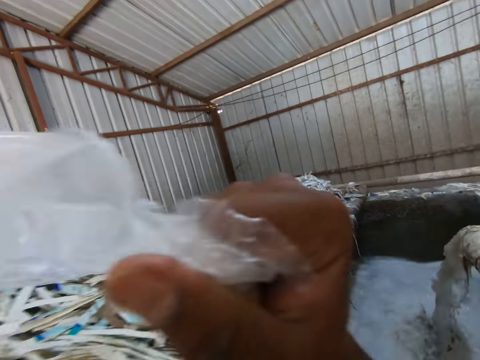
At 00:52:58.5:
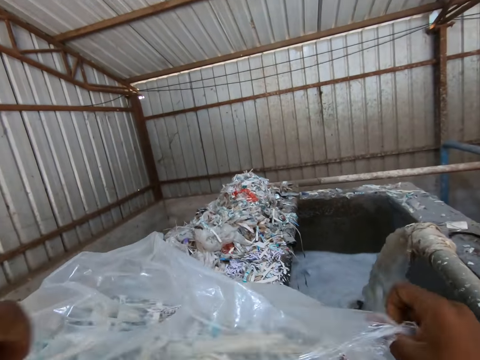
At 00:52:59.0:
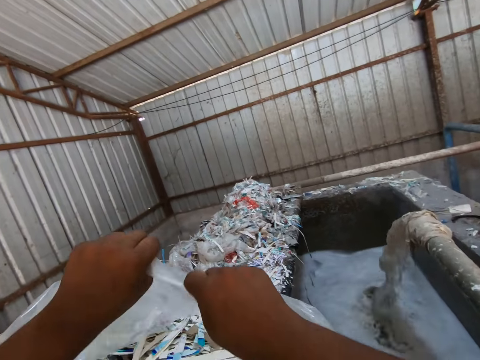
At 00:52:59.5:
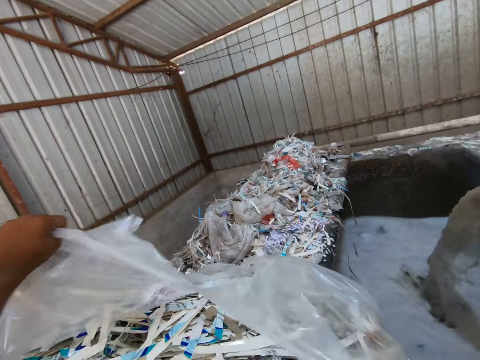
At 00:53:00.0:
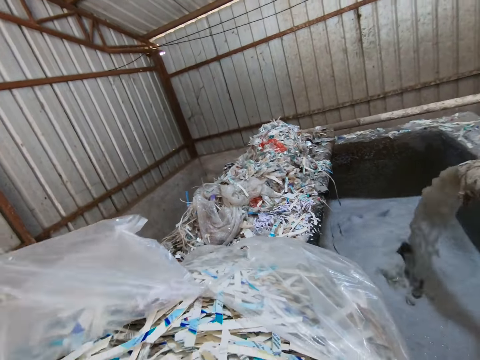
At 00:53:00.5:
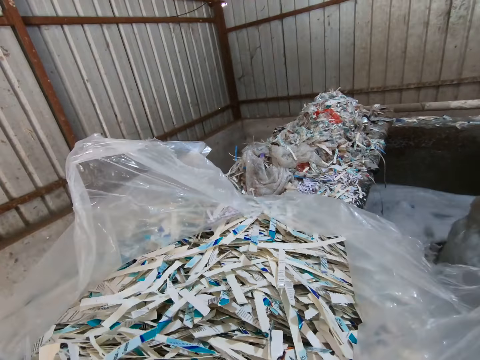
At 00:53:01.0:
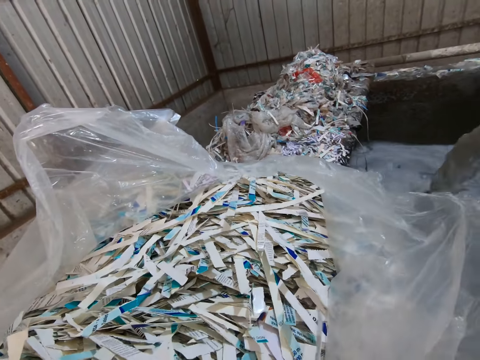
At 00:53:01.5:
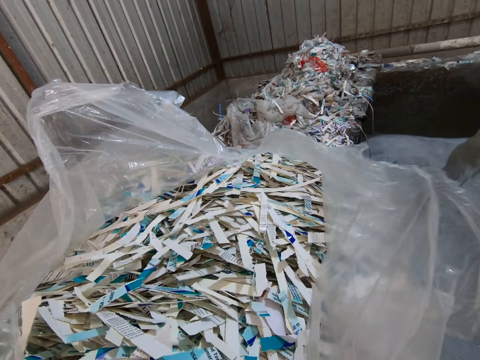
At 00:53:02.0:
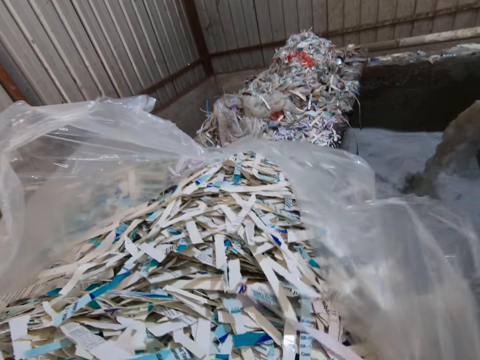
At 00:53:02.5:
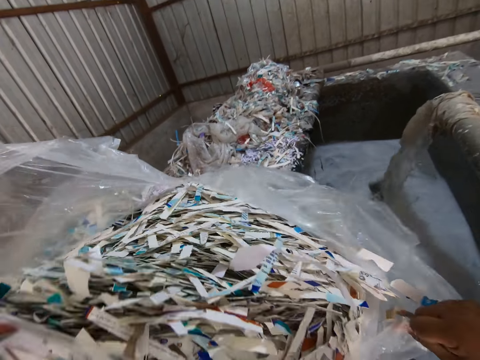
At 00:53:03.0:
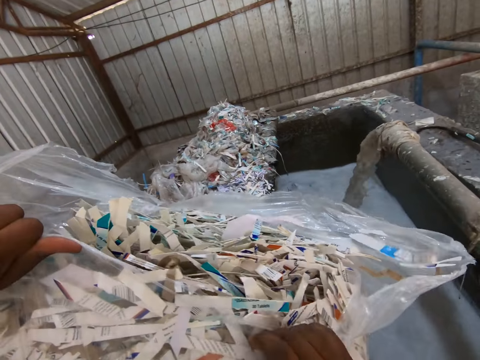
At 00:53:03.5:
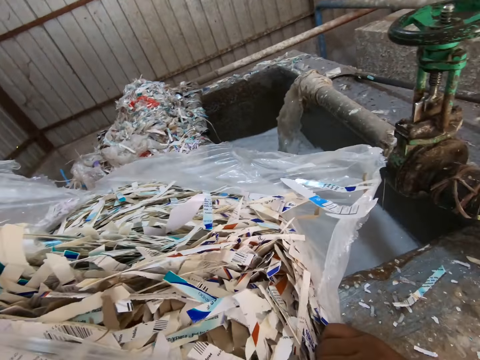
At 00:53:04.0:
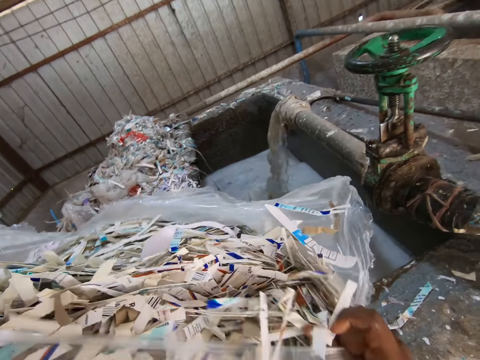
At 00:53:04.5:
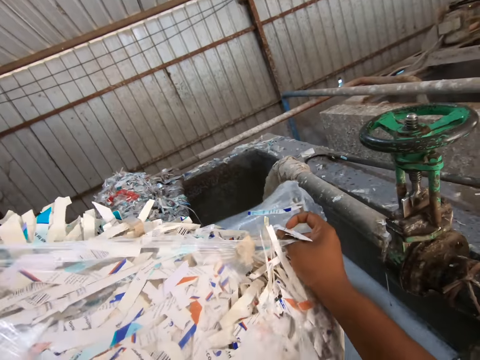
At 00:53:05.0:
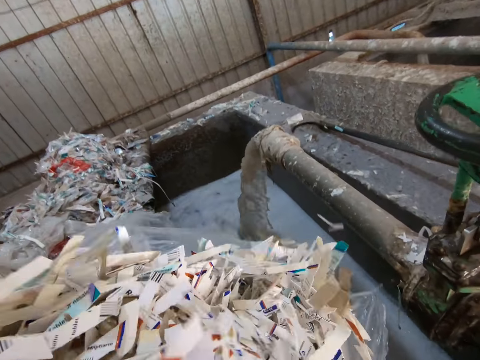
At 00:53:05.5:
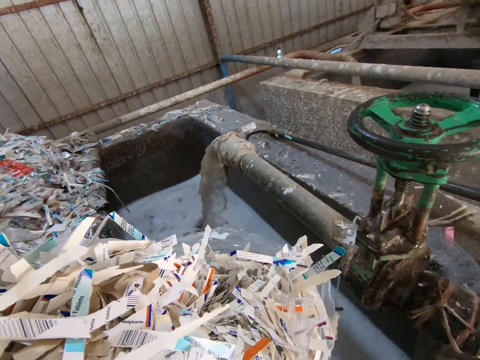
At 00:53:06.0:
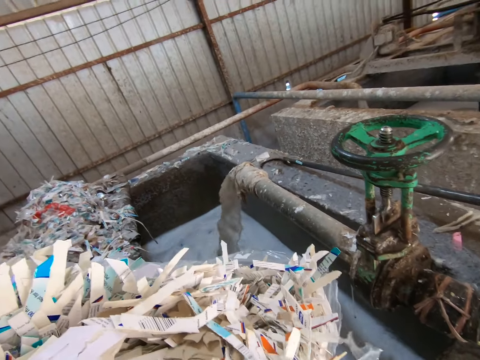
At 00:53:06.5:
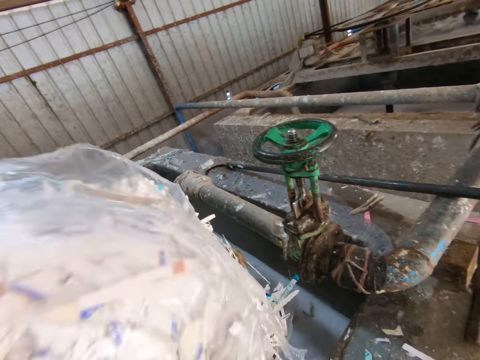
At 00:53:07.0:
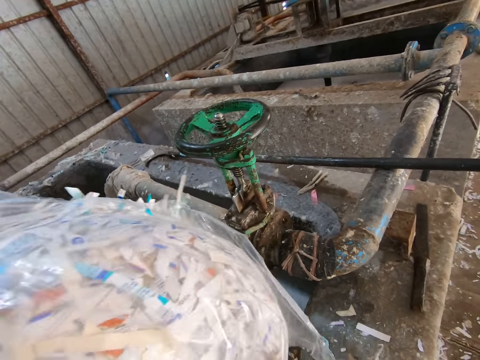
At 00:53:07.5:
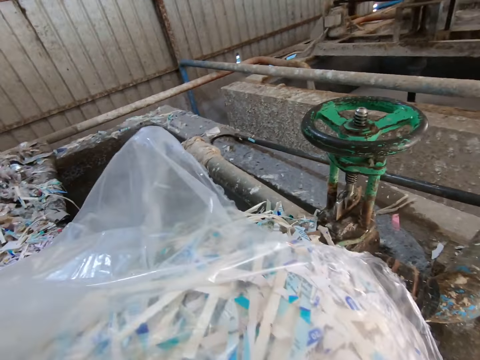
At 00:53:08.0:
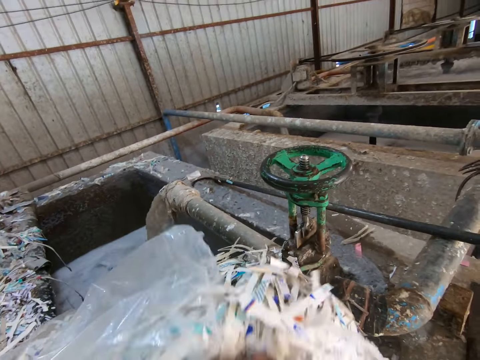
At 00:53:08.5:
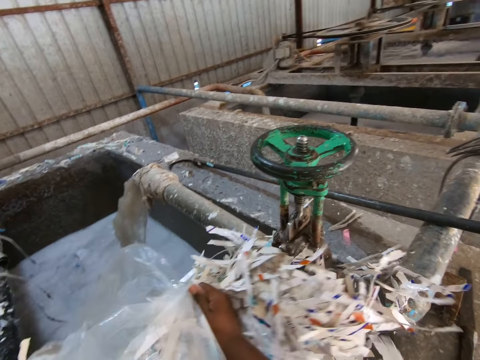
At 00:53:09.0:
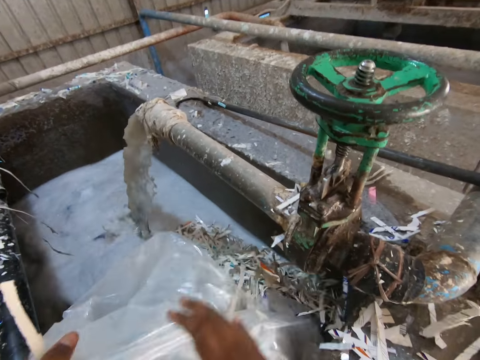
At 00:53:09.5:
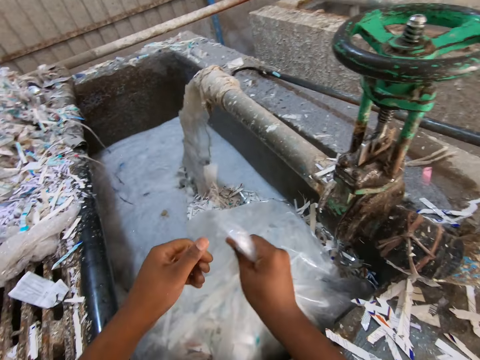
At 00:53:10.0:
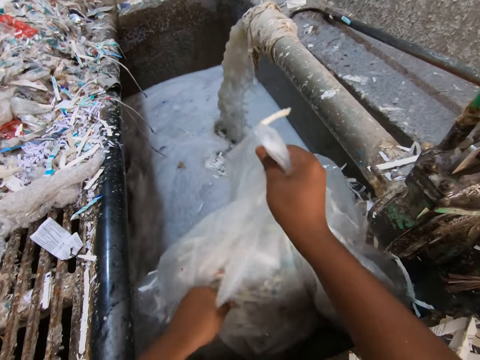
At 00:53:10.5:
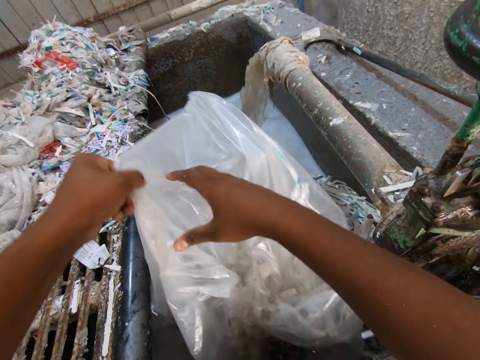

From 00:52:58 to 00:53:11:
The camera wearer tears the nylon bag with both hands. They pour paper from the nylon bag into the egg crate making plant with both hands.

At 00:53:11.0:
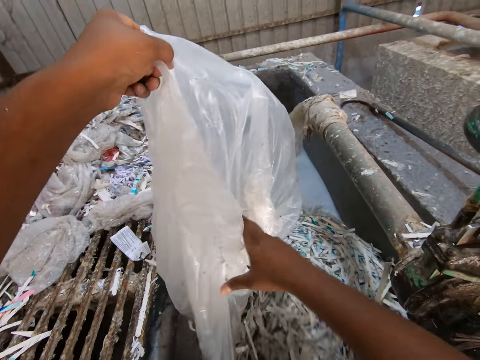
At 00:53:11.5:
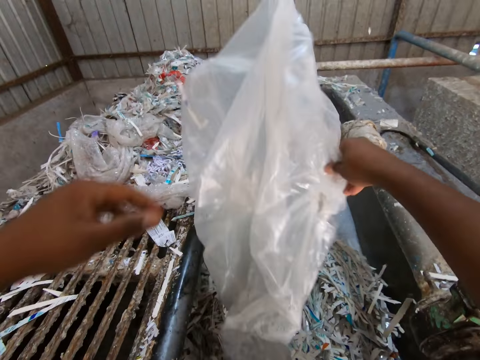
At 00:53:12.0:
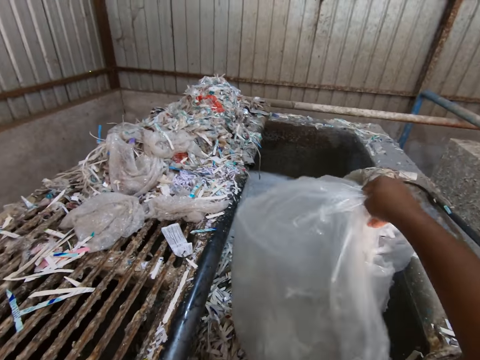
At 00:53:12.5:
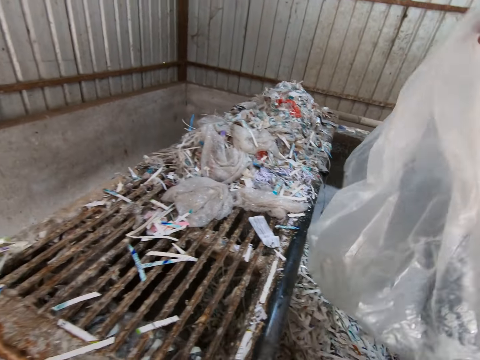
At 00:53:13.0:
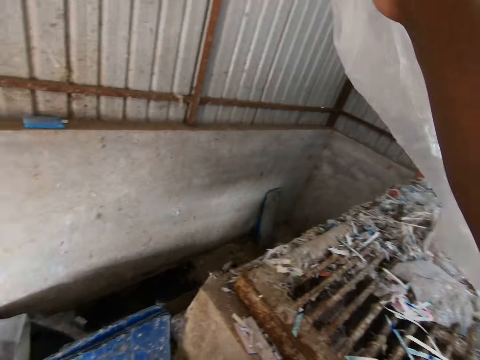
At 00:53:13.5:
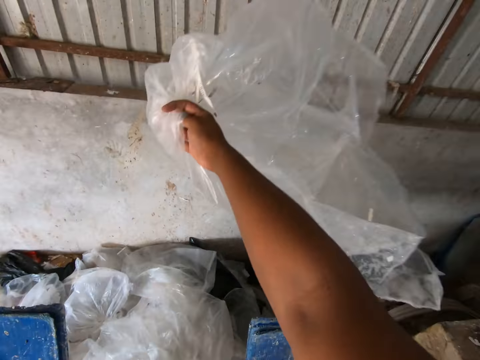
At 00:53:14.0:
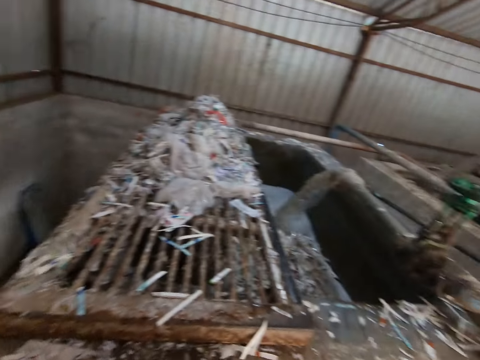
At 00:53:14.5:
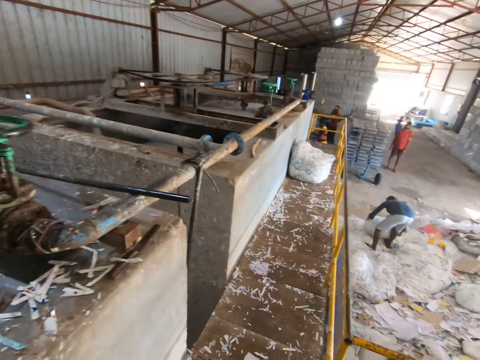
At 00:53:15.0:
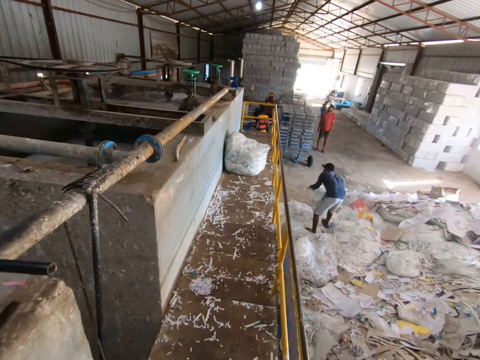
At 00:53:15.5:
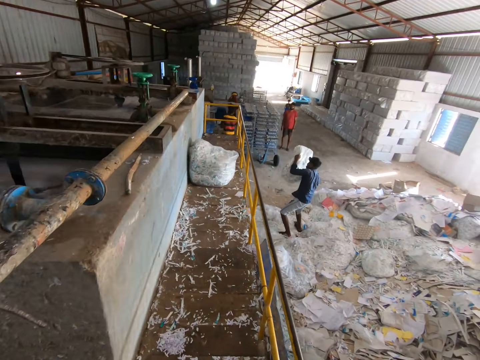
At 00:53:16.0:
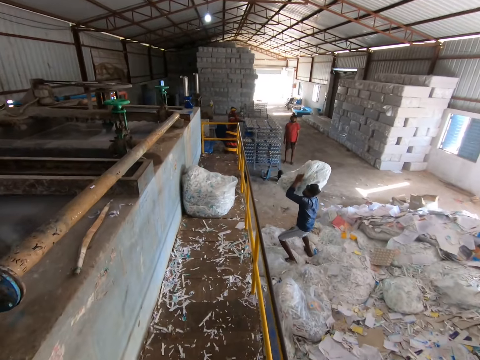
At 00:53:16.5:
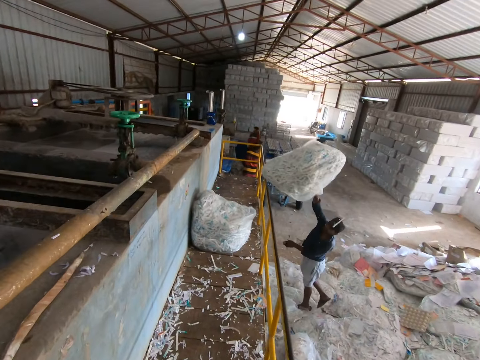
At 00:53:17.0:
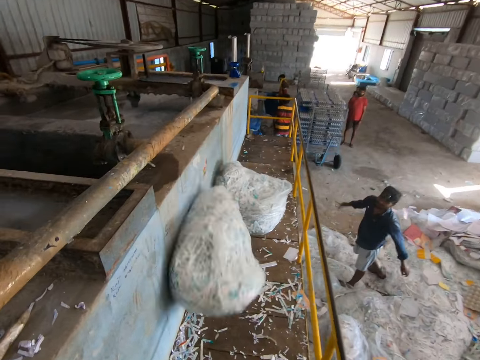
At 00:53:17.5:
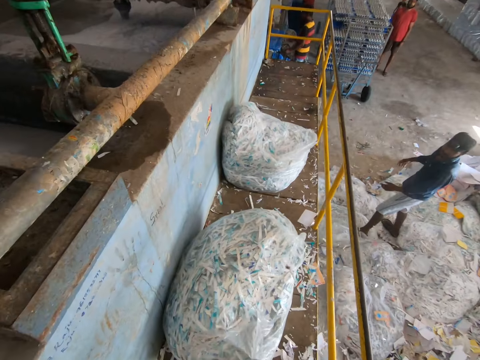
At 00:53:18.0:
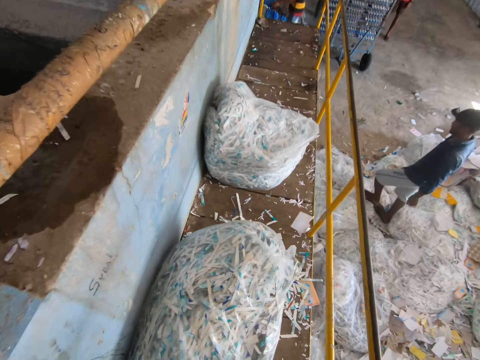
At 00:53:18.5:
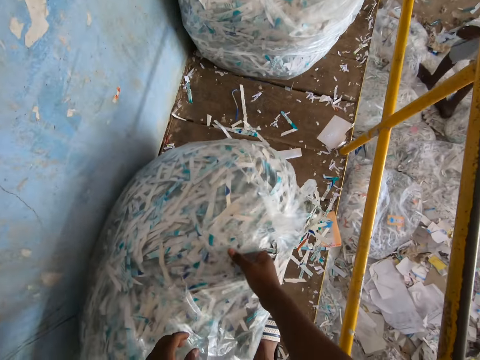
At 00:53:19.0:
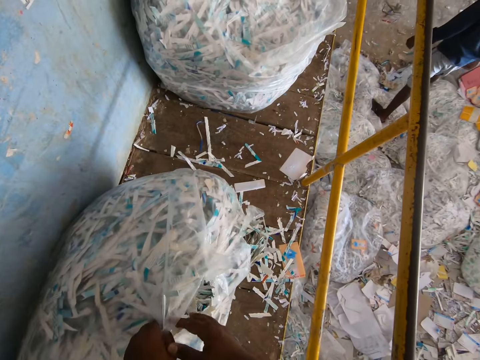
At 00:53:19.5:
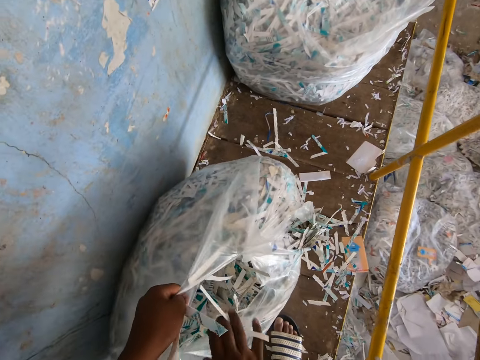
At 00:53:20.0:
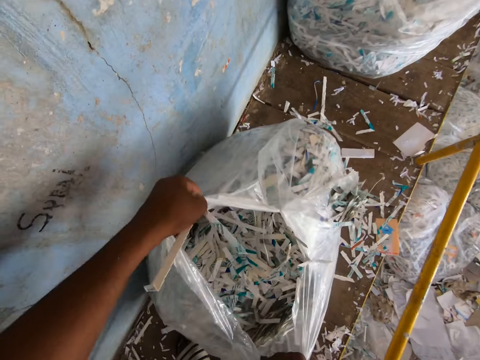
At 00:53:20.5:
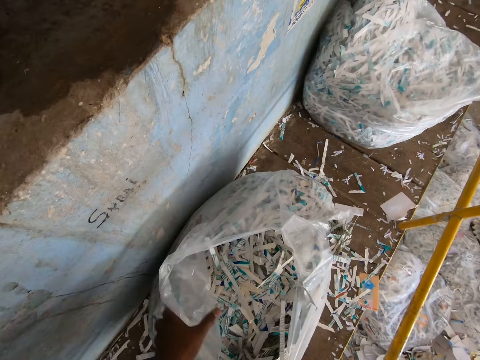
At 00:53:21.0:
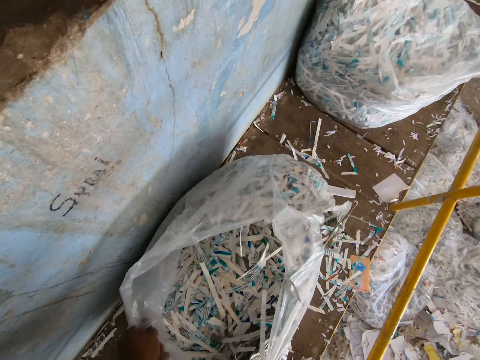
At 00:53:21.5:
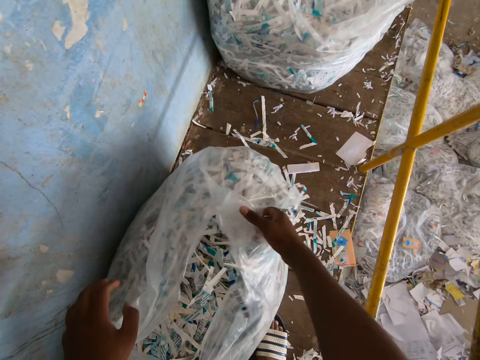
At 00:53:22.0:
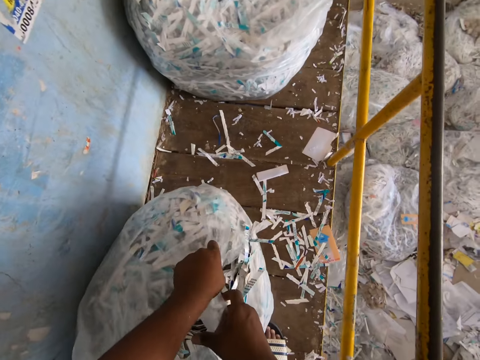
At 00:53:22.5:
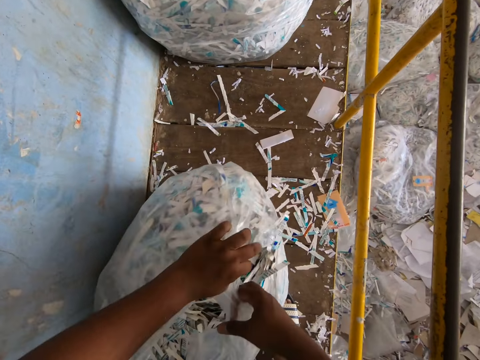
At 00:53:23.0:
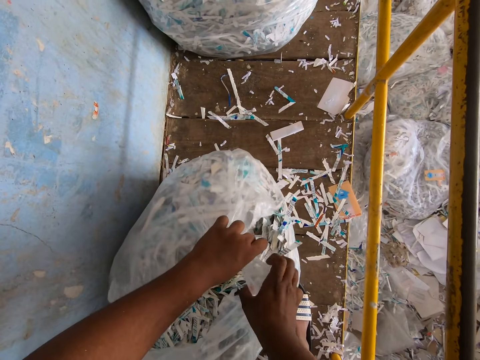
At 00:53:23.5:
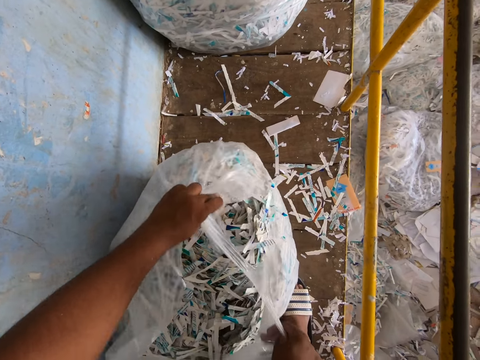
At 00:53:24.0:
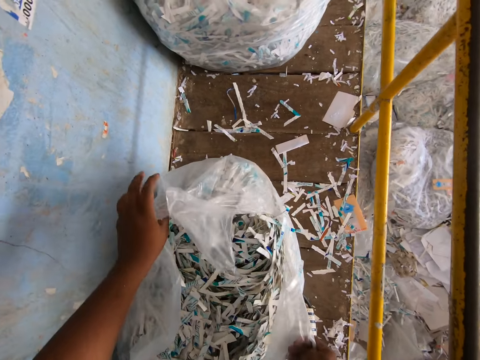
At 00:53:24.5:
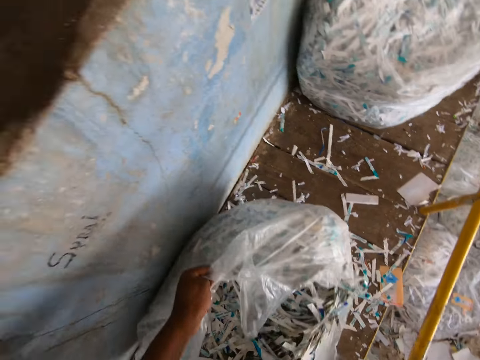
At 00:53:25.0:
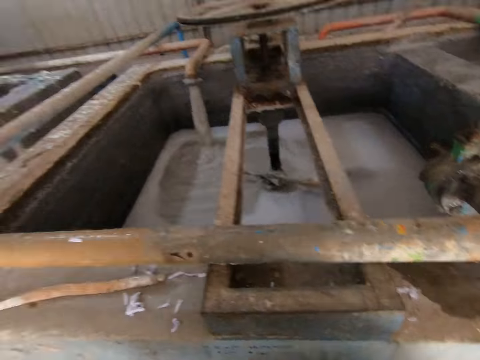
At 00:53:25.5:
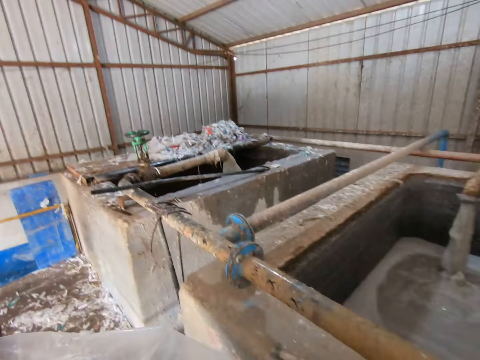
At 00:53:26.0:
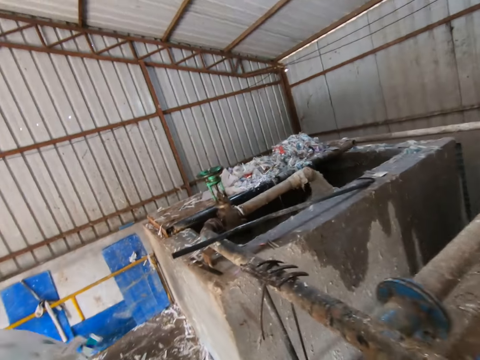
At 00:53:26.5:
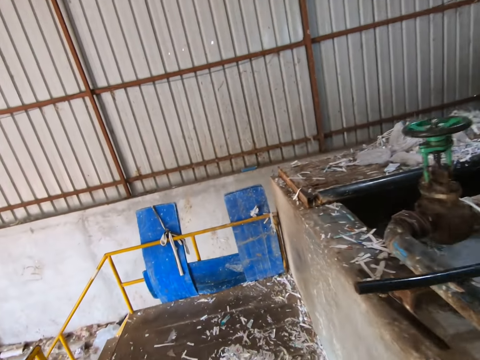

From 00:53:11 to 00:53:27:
The camera wearer throws the nylon bag on the ground with his right hand. The man throws a nylon bag of paper toward the camera wearer with both hands. The camera wearer tears the nylon bag with both hands. He carries the nylon bag with both hands.
